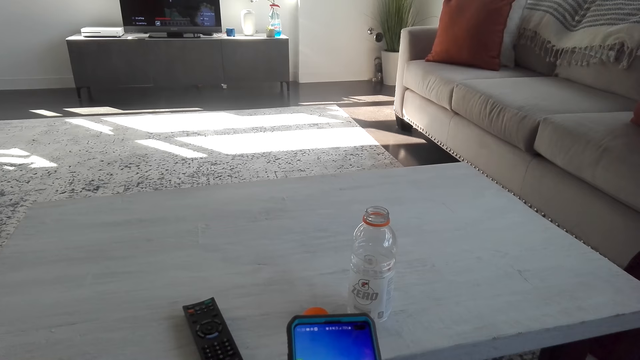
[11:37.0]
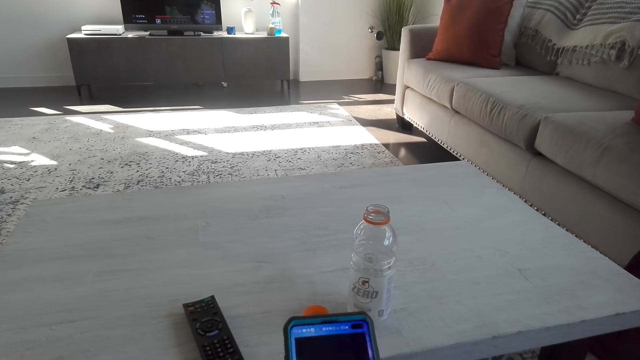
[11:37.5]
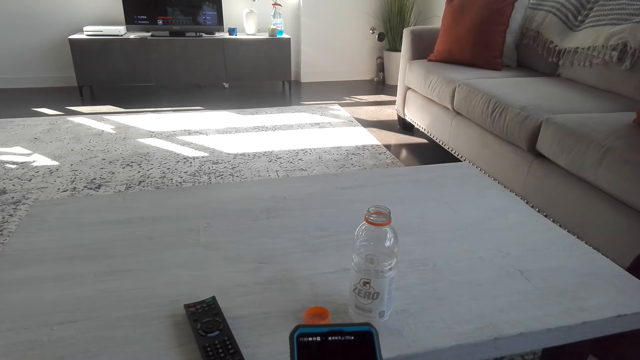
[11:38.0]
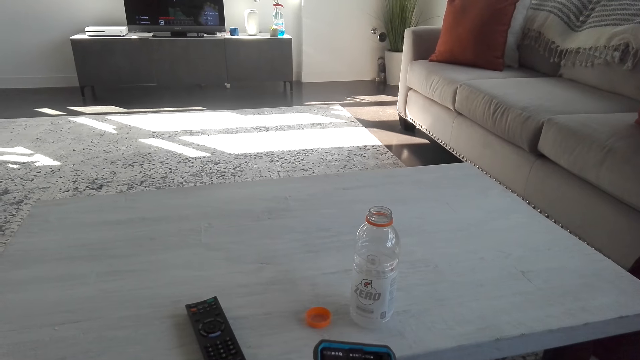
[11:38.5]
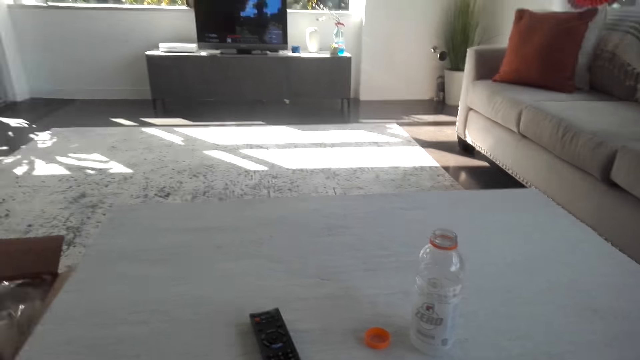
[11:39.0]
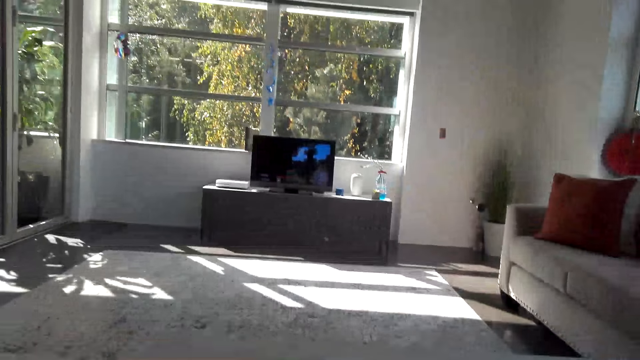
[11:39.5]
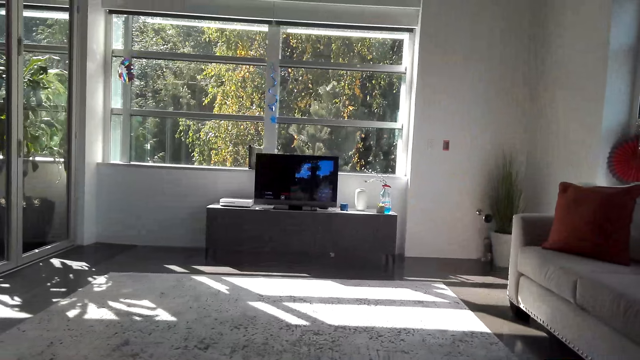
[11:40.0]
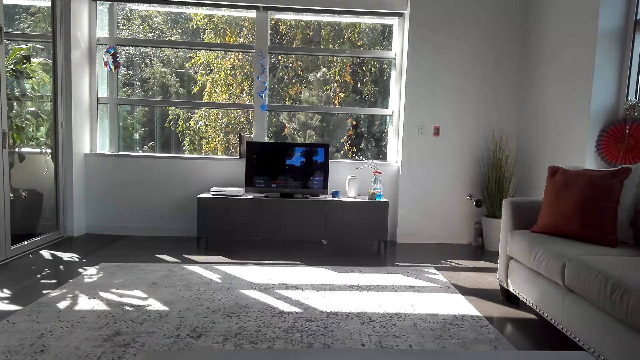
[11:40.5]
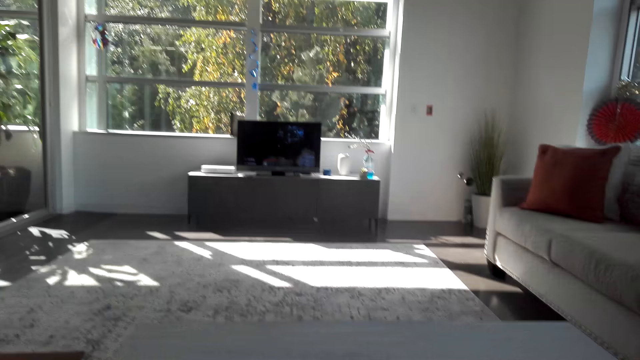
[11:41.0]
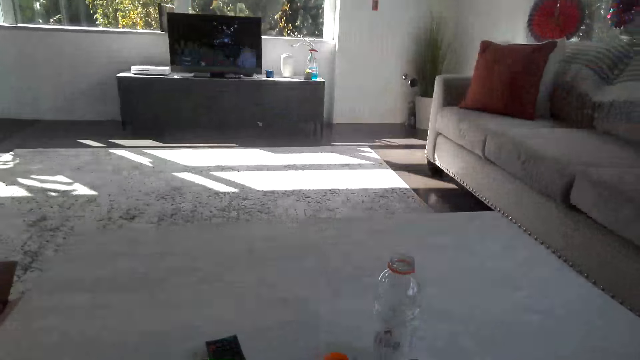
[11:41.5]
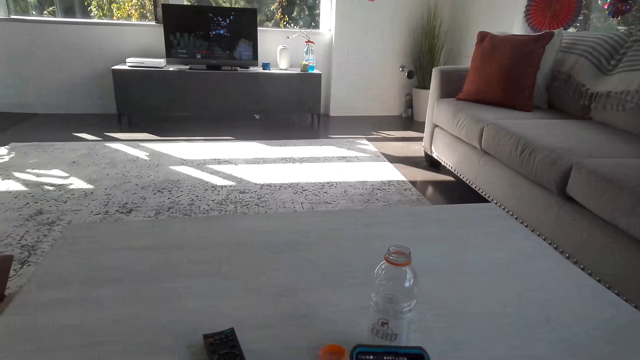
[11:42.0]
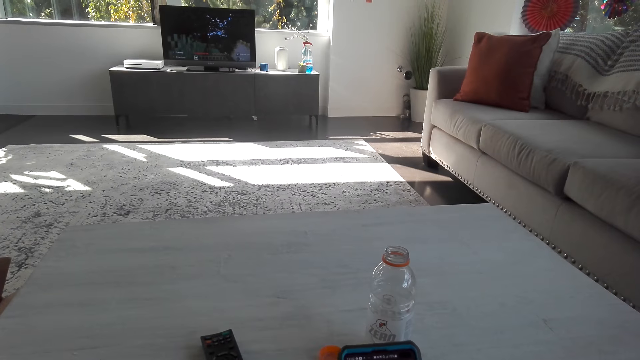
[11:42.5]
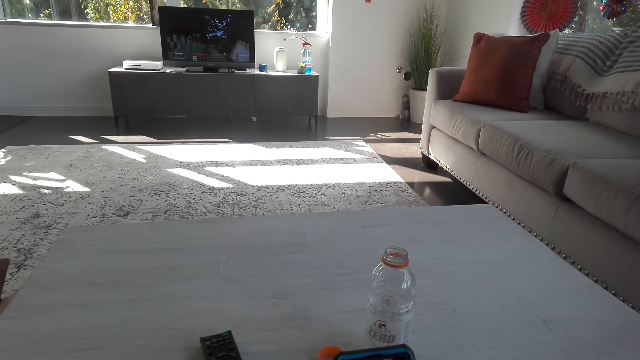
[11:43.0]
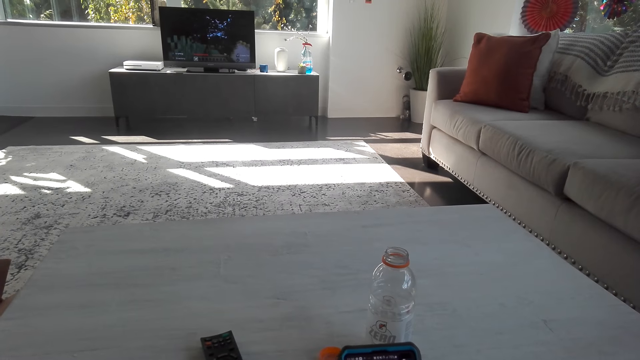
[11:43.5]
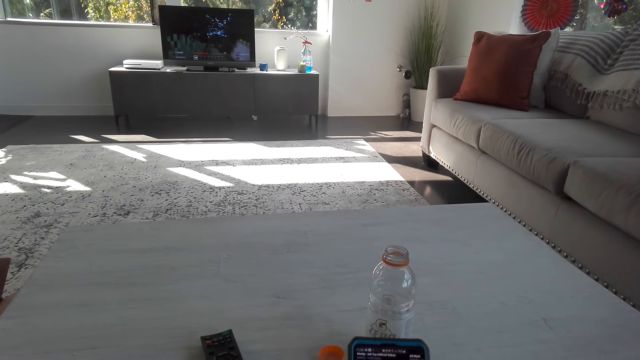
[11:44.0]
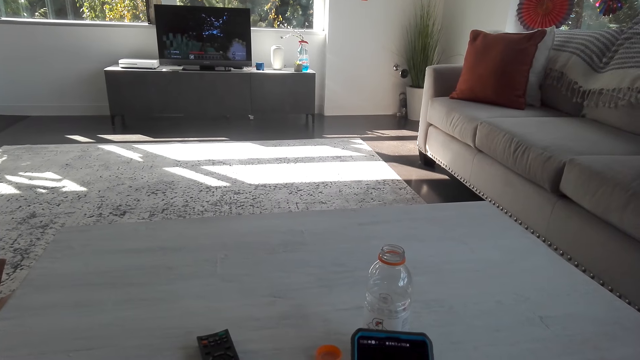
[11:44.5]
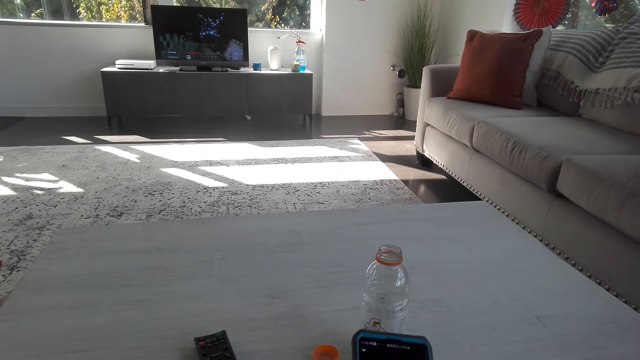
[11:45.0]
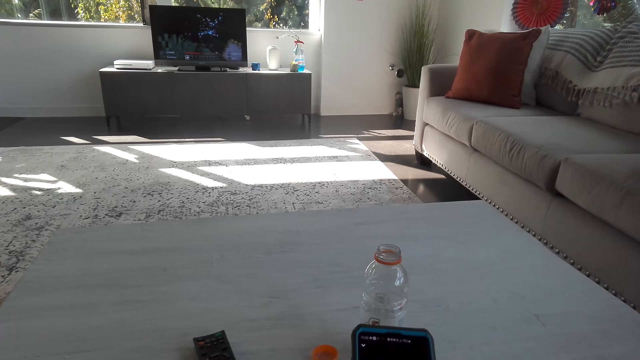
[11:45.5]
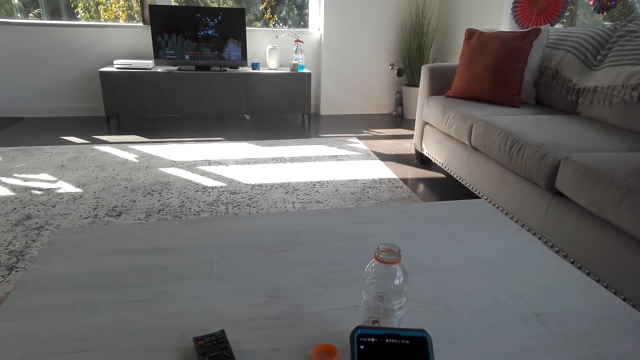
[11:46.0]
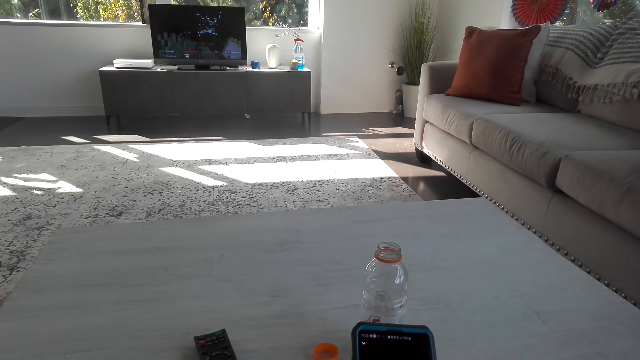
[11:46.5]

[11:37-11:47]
The camera wearer dials the phone.

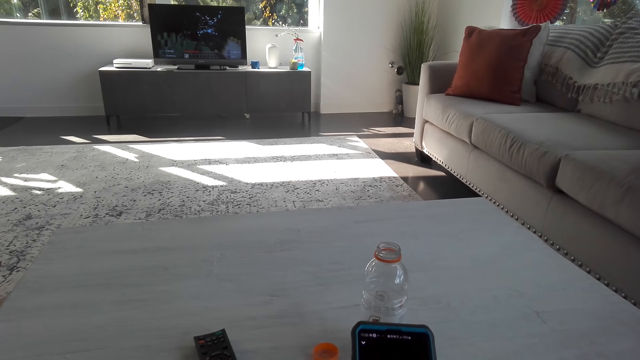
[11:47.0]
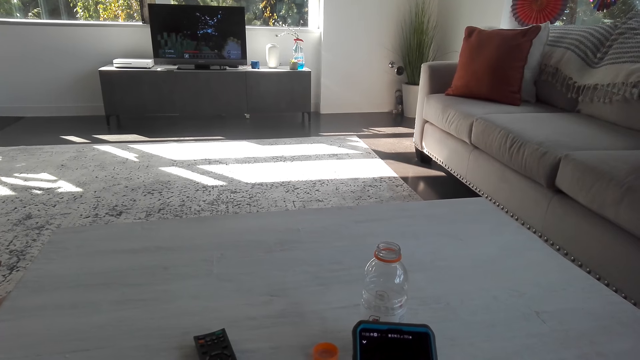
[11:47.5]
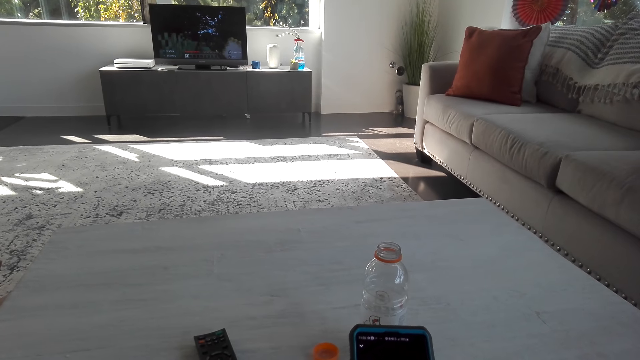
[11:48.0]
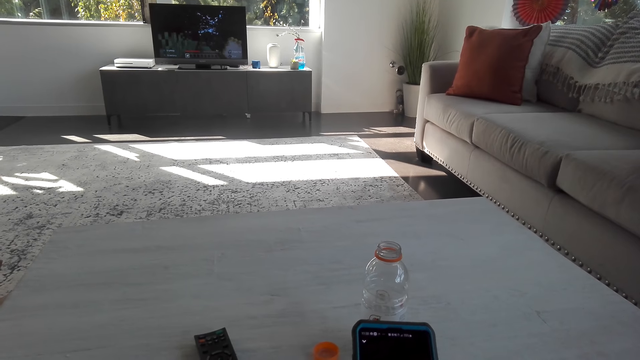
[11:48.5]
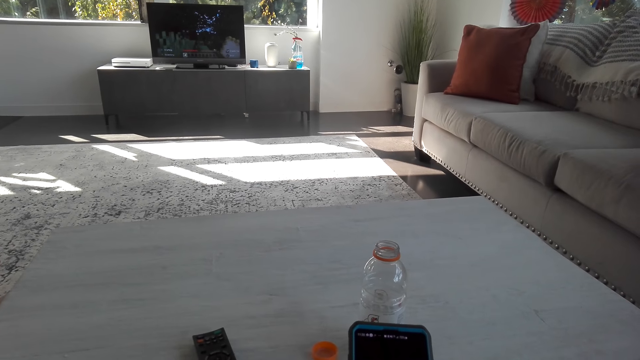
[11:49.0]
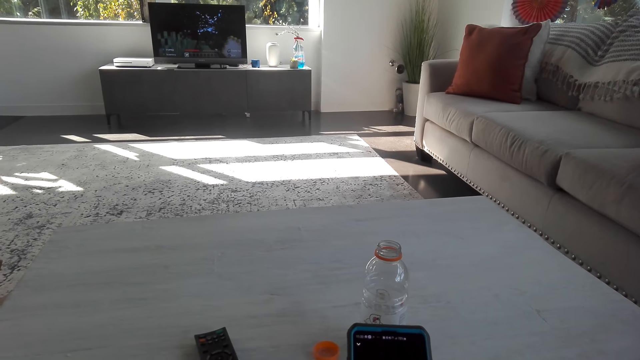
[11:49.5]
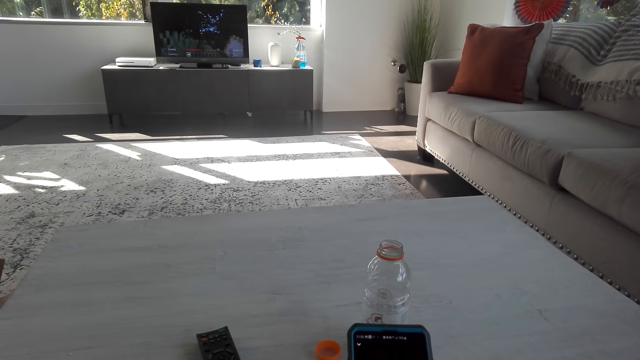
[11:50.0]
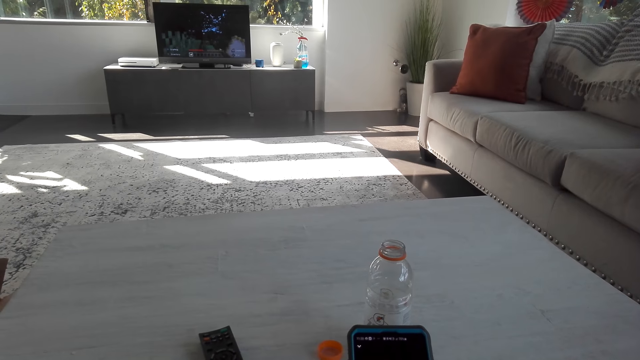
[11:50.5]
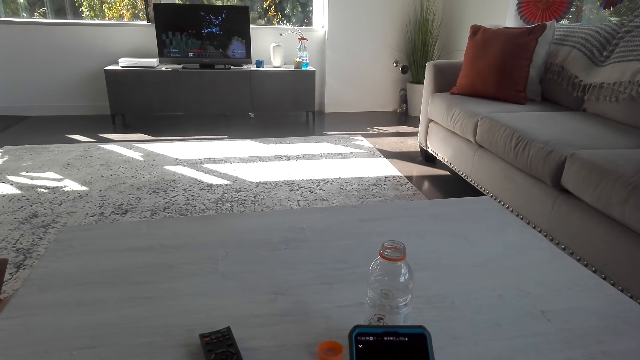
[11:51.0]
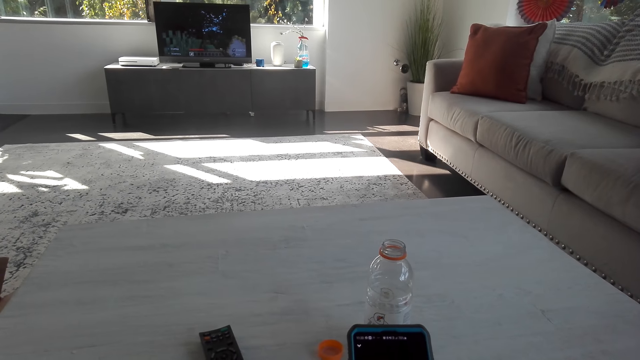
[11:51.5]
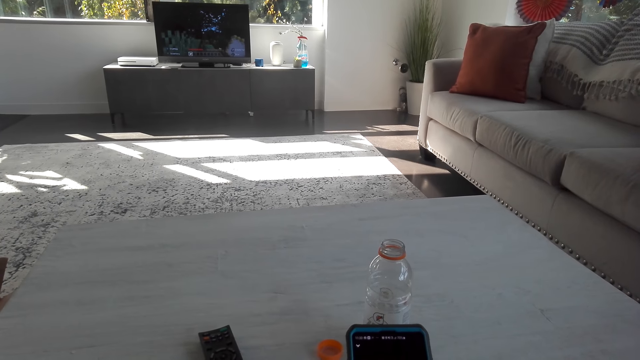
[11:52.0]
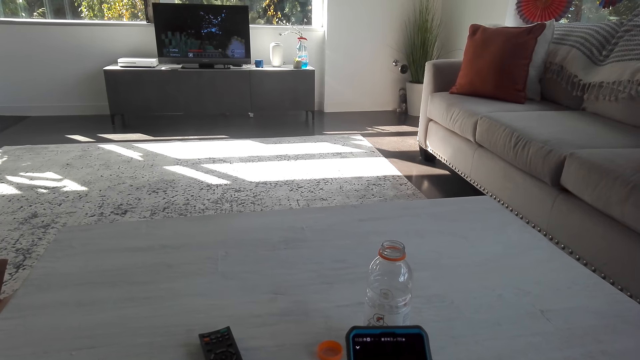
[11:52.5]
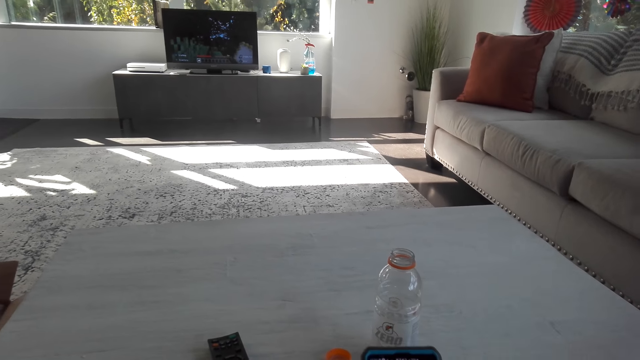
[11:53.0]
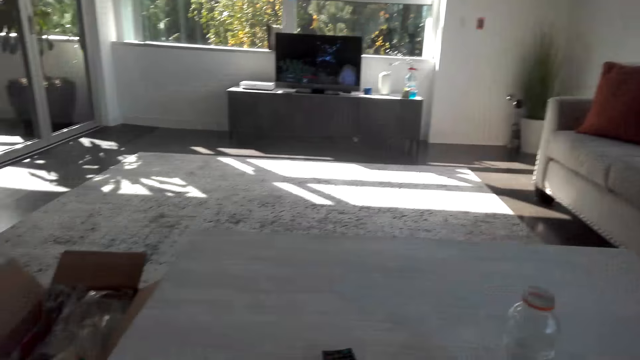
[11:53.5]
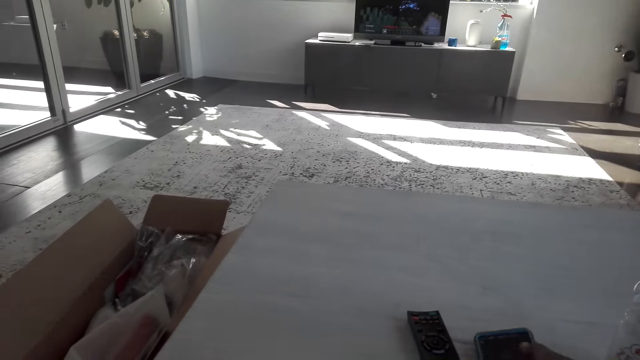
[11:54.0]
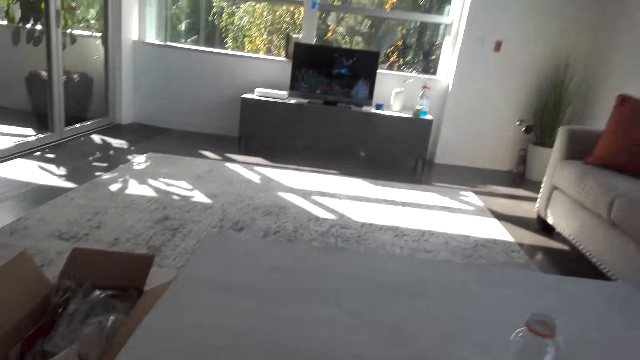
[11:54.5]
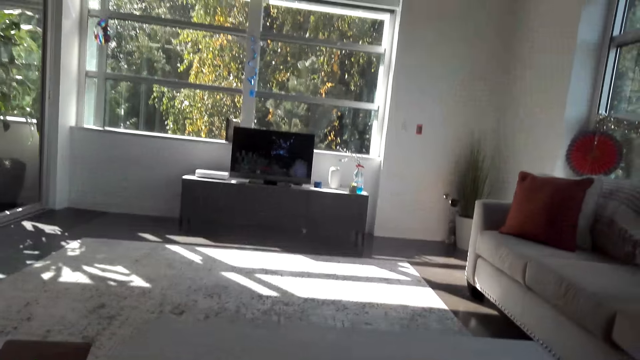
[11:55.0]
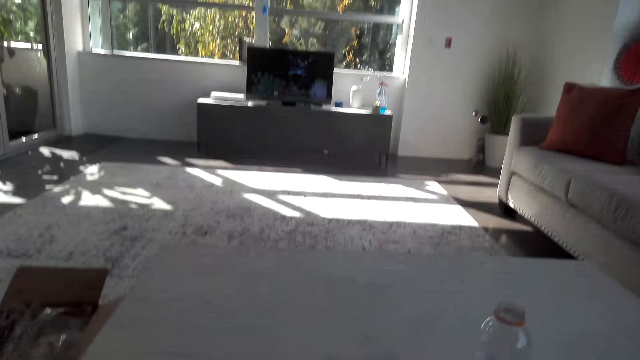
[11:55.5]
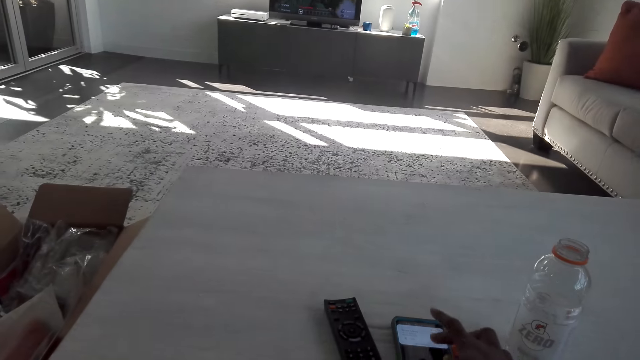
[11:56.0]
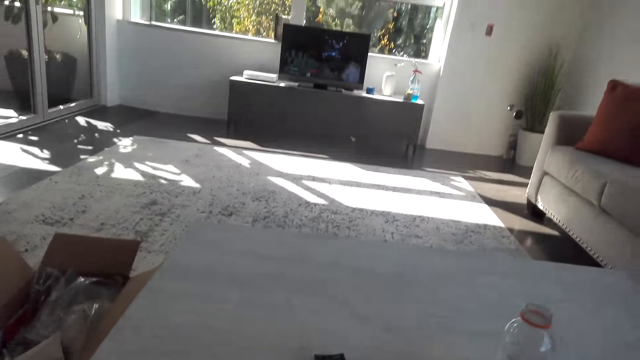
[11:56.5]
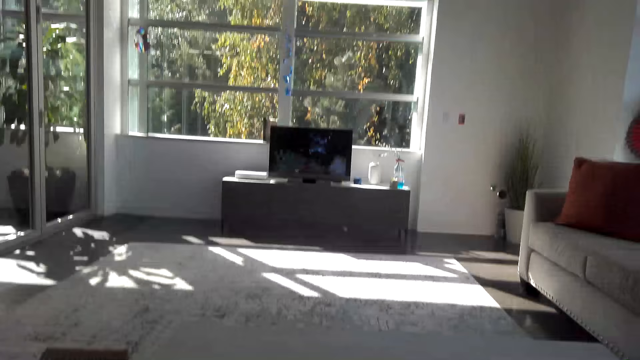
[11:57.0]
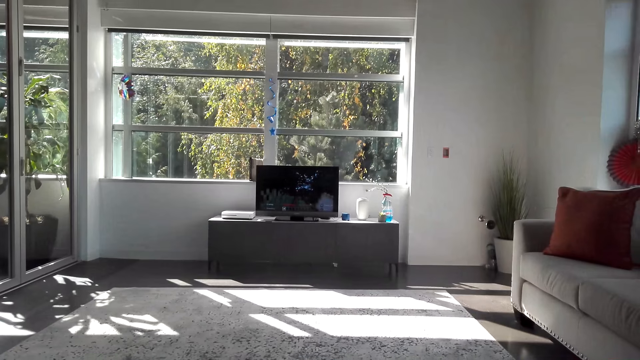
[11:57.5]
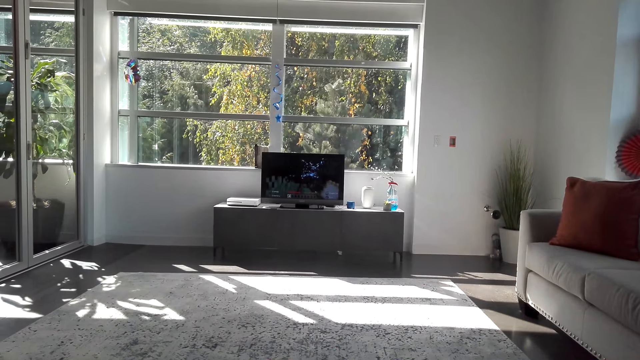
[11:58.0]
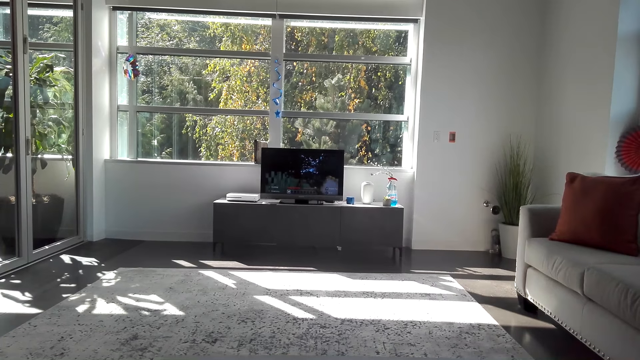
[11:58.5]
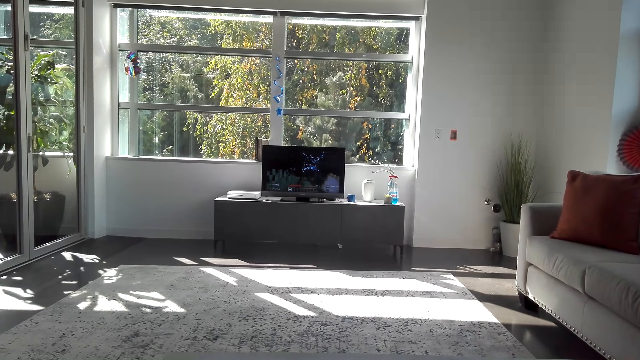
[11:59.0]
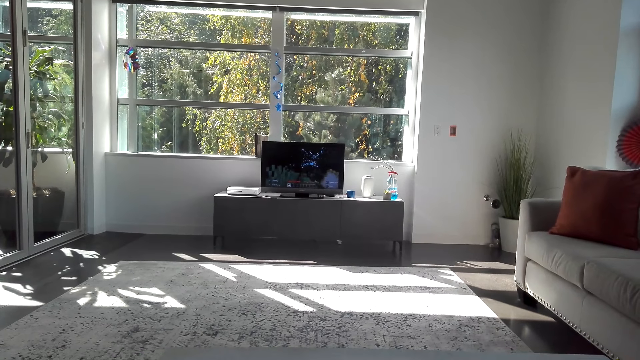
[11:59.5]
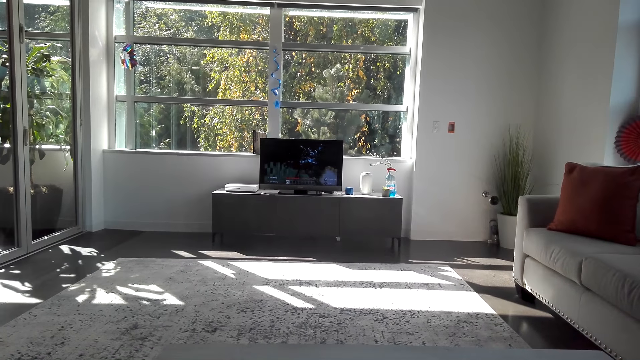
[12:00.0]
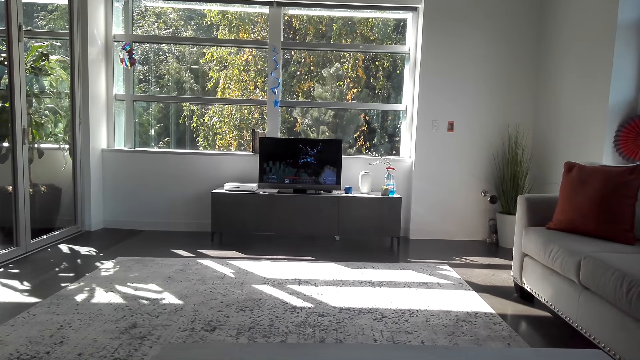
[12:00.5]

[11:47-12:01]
The camera wearer looks at the phone. They put the phone on the table. They dial the phone.
